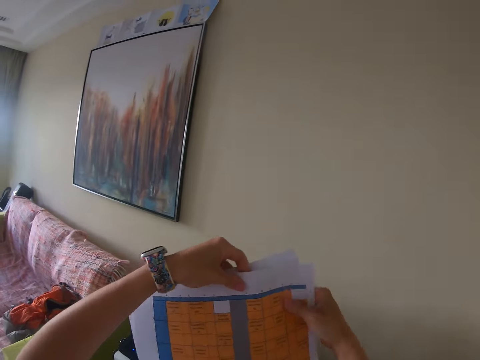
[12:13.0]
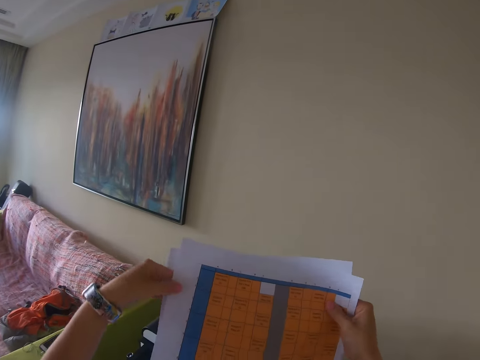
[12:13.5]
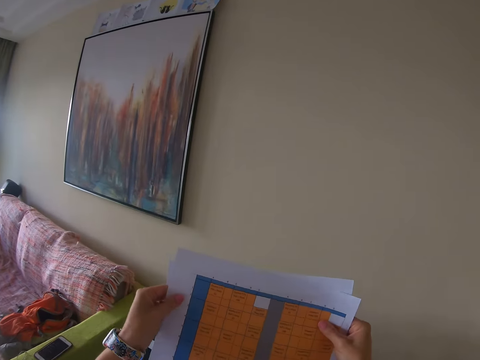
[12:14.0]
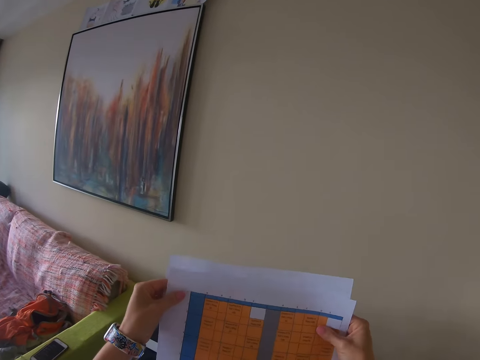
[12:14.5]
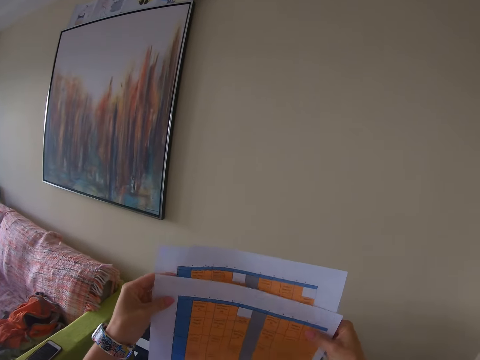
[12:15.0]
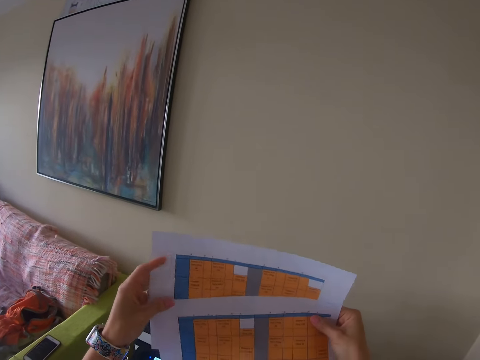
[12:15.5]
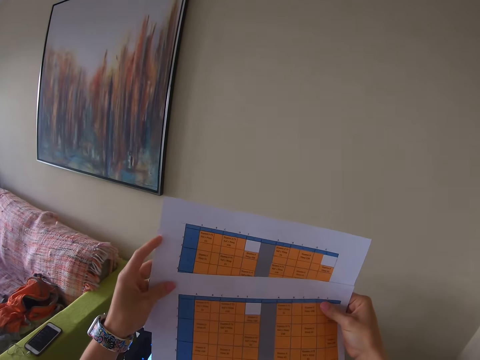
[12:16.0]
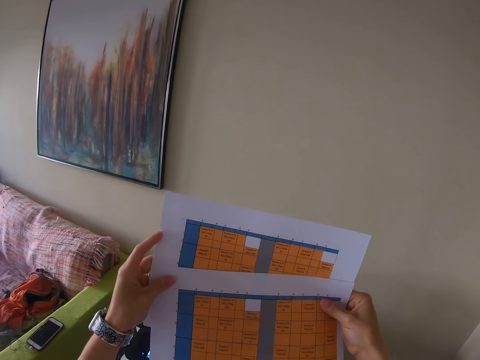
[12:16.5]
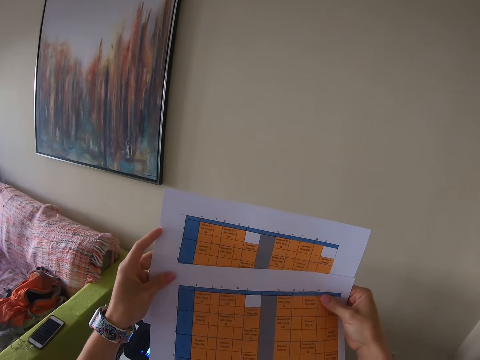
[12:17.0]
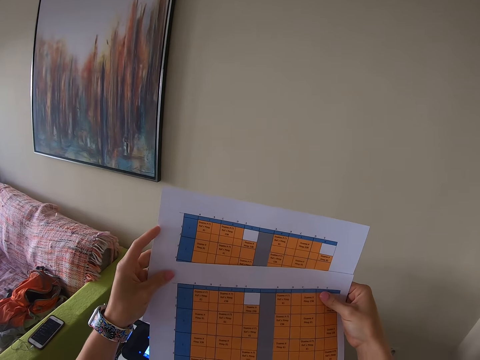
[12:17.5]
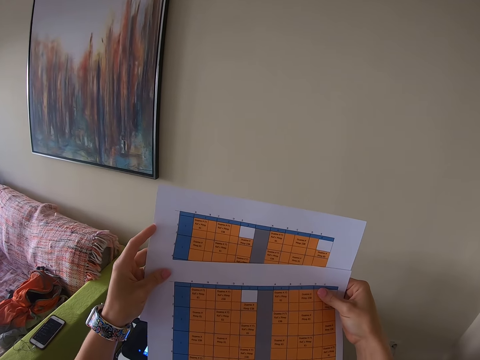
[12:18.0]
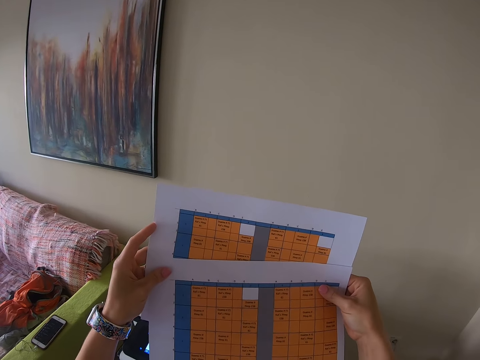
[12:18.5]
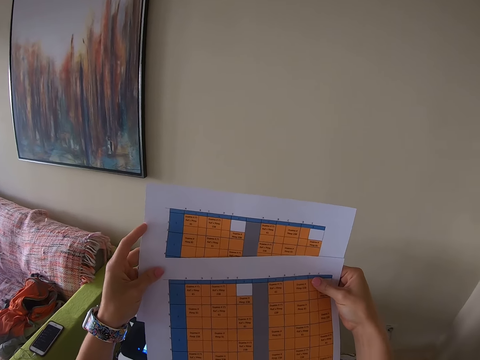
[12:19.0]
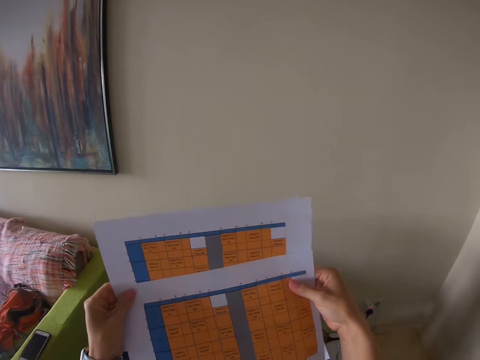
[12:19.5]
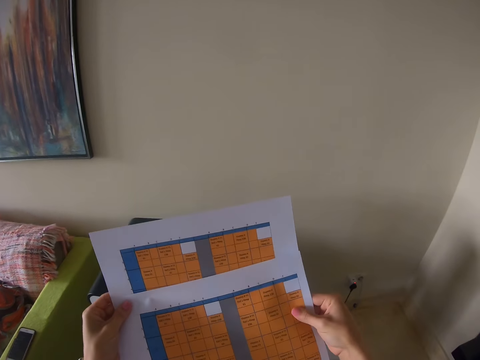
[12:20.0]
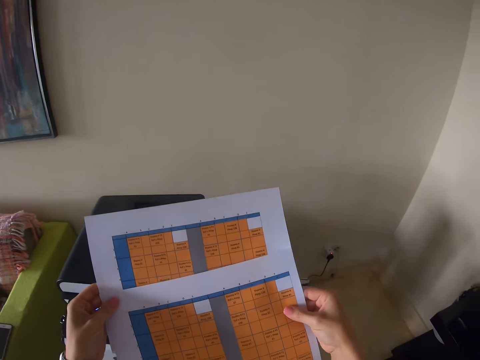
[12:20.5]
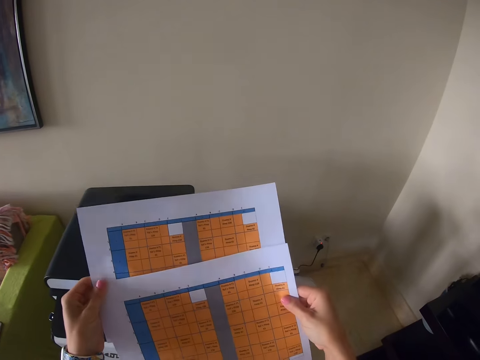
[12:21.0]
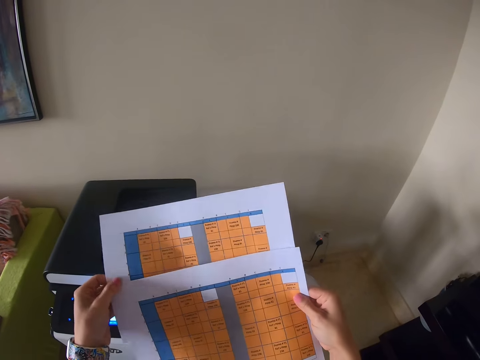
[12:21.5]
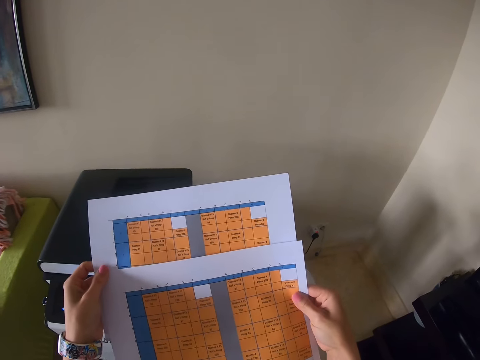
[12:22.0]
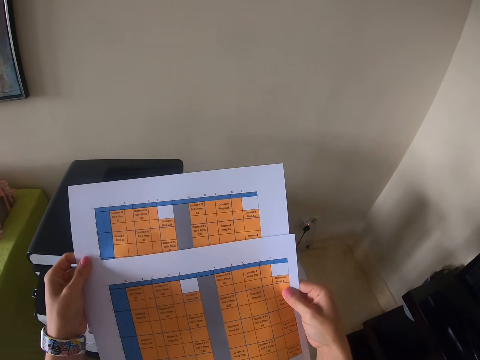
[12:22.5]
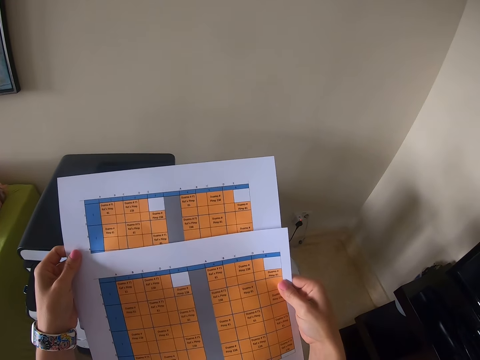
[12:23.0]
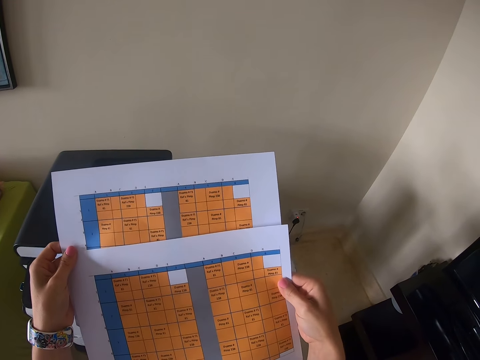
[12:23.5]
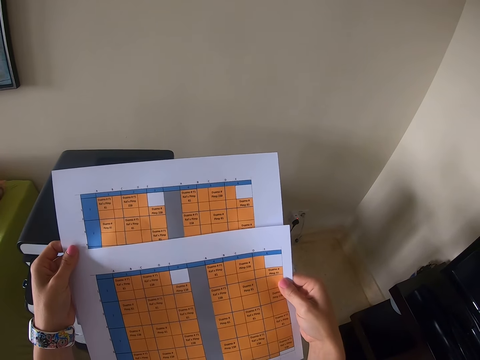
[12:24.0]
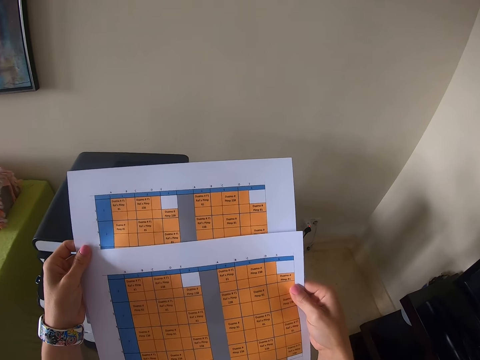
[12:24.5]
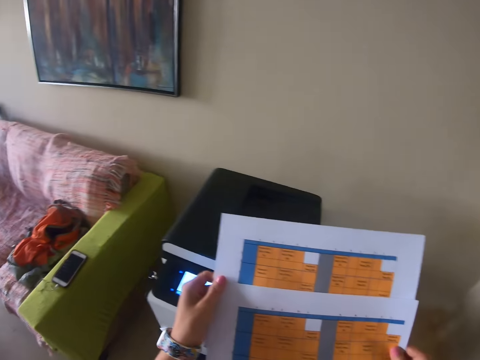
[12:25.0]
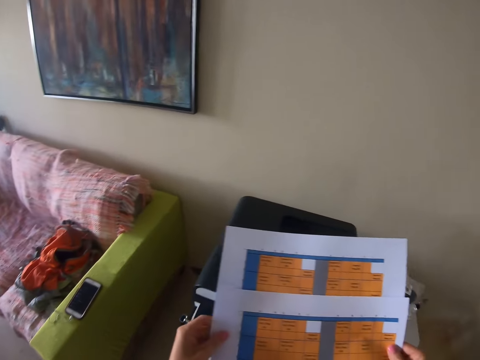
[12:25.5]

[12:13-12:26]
The camera wearer looks at the two papers.

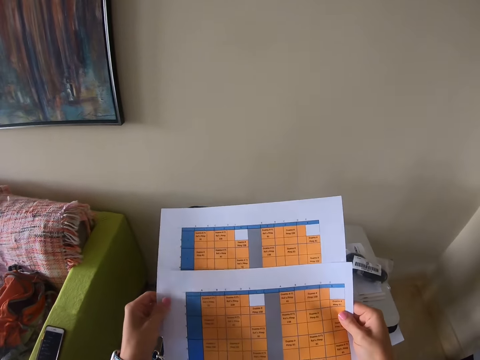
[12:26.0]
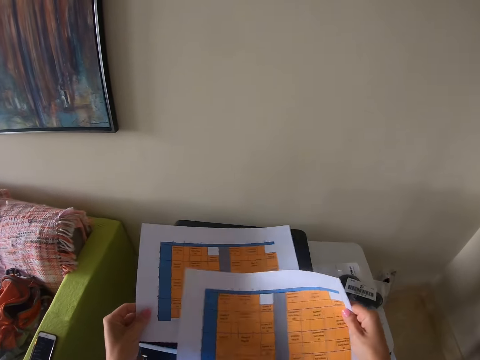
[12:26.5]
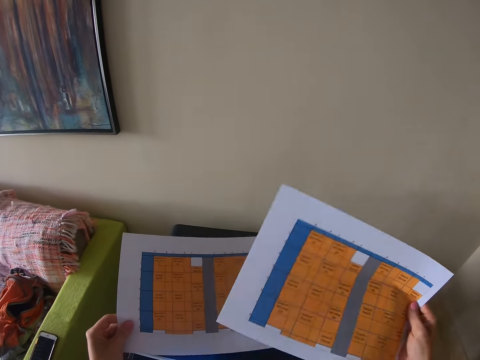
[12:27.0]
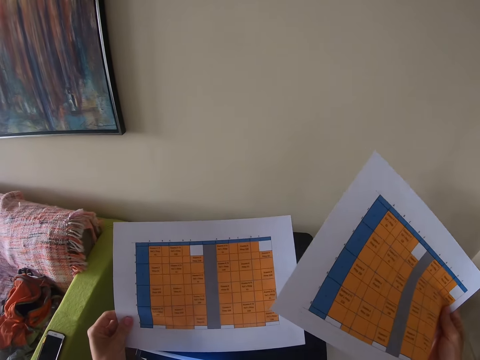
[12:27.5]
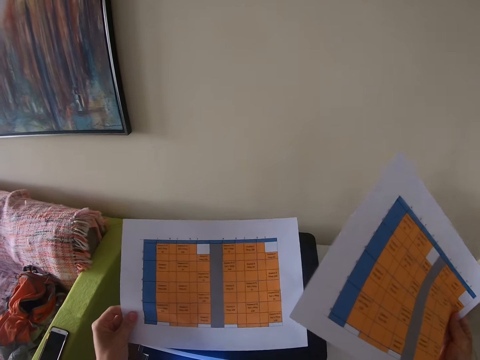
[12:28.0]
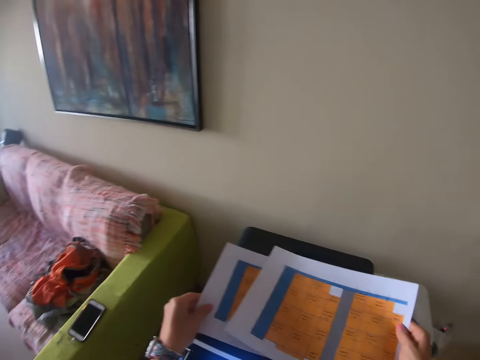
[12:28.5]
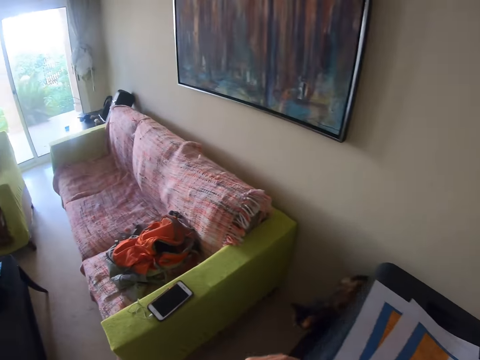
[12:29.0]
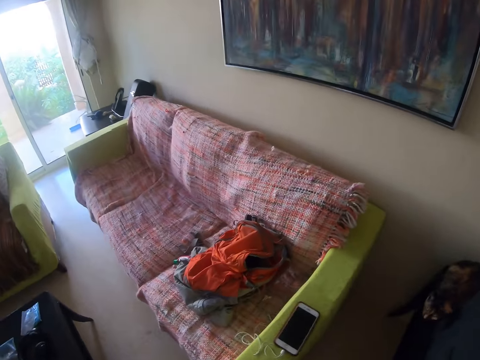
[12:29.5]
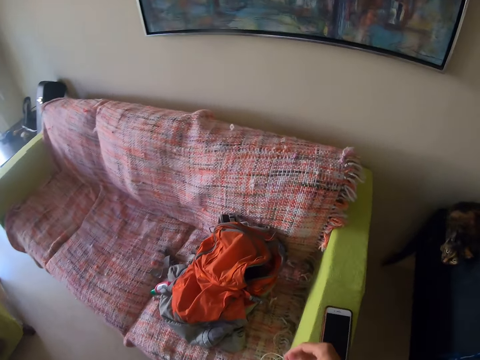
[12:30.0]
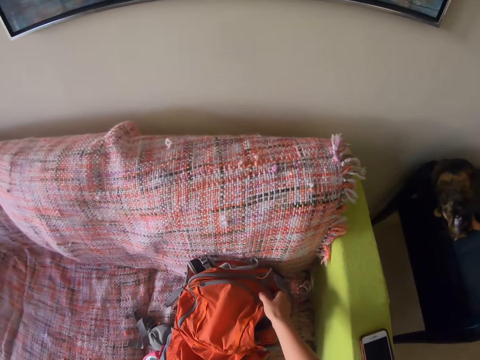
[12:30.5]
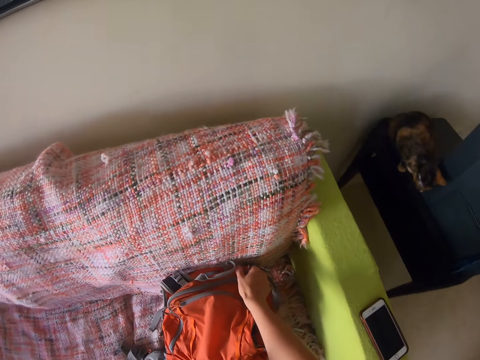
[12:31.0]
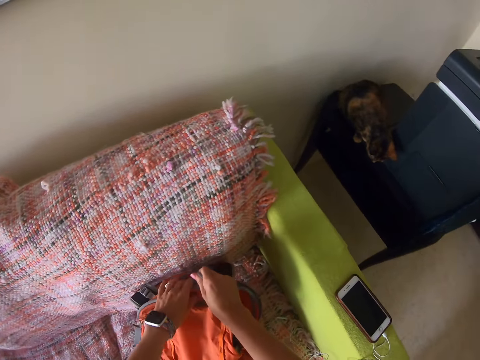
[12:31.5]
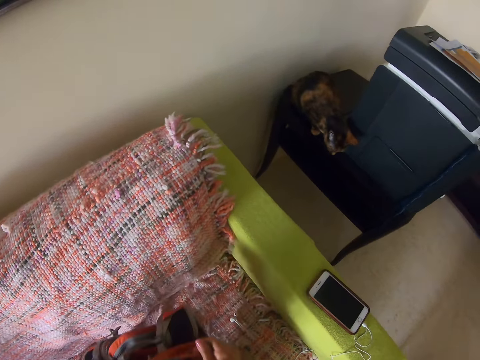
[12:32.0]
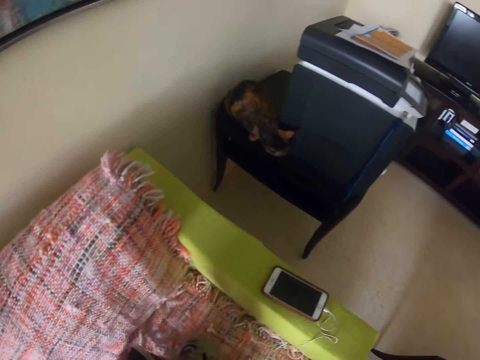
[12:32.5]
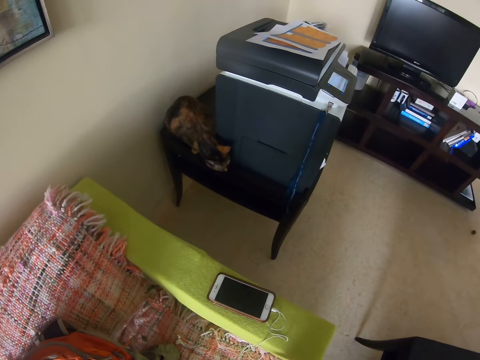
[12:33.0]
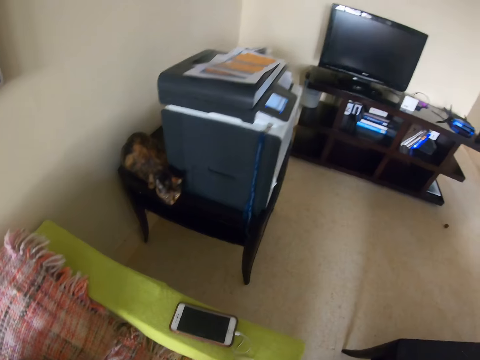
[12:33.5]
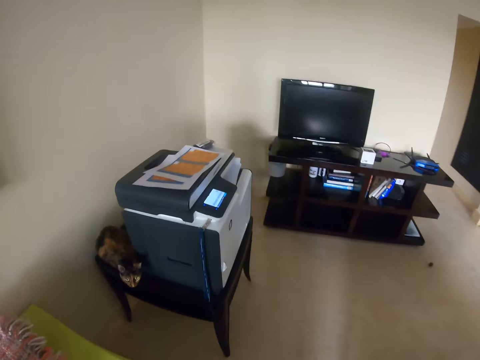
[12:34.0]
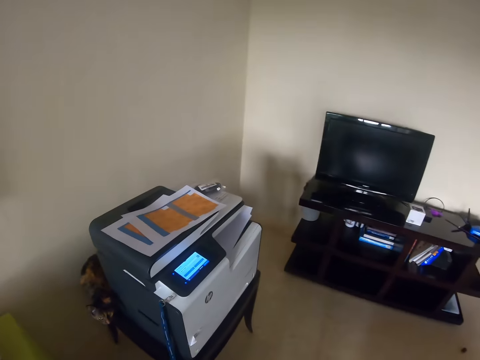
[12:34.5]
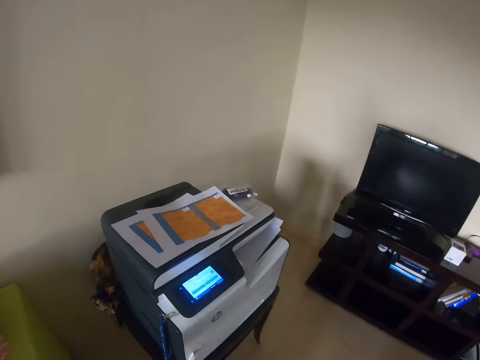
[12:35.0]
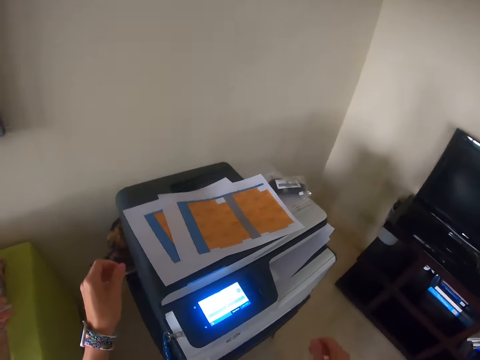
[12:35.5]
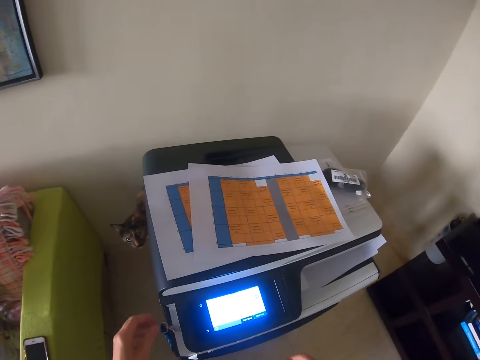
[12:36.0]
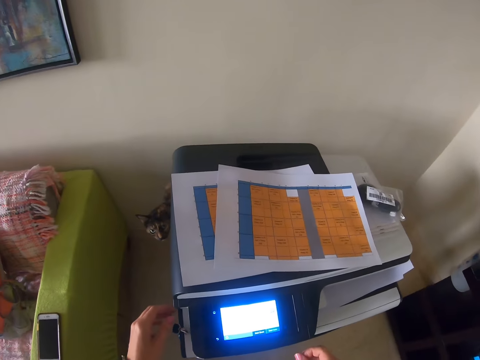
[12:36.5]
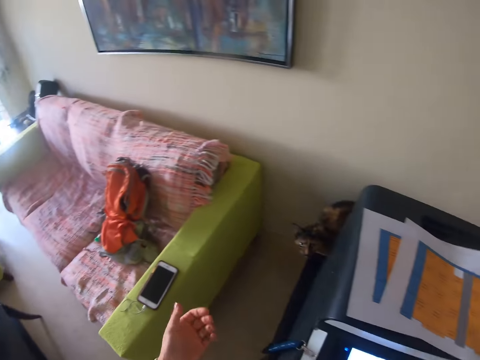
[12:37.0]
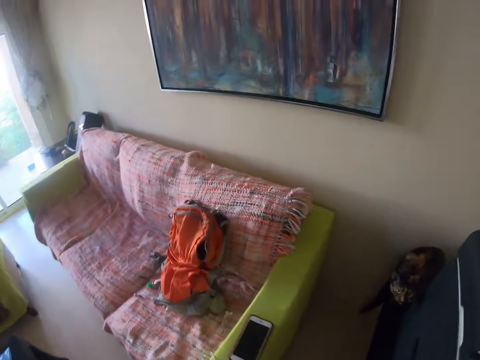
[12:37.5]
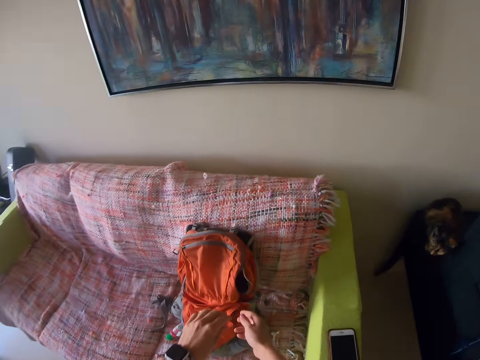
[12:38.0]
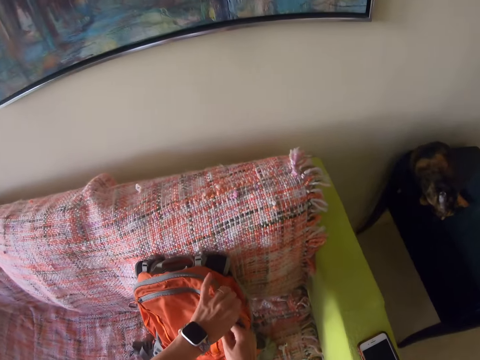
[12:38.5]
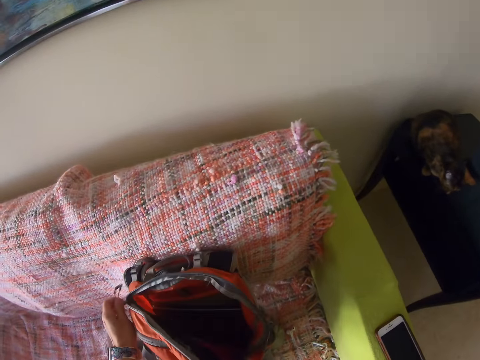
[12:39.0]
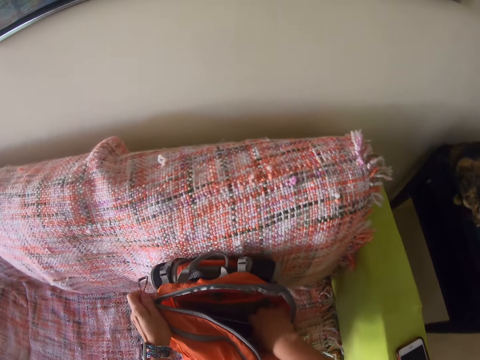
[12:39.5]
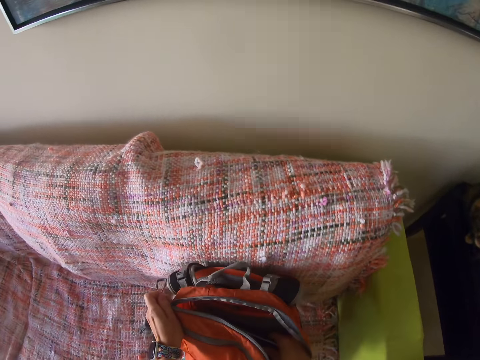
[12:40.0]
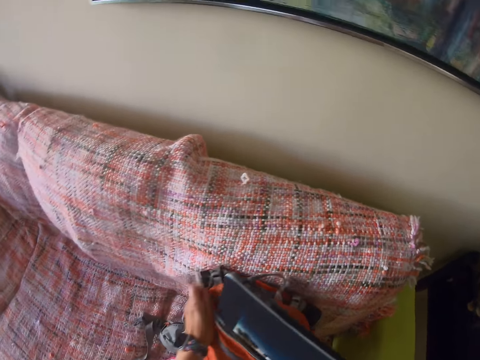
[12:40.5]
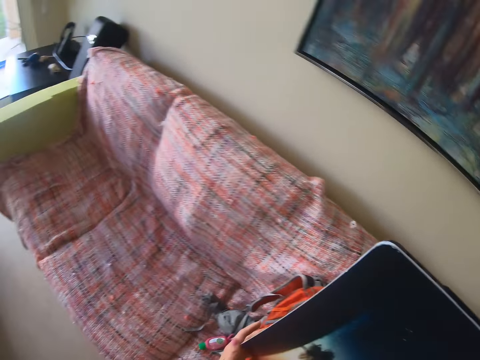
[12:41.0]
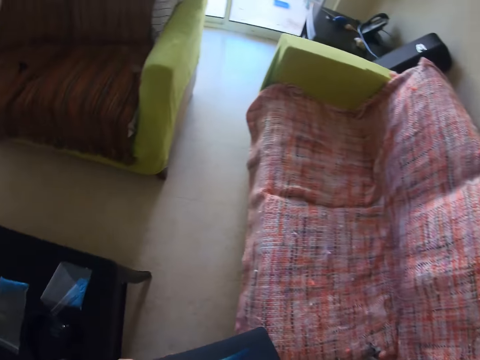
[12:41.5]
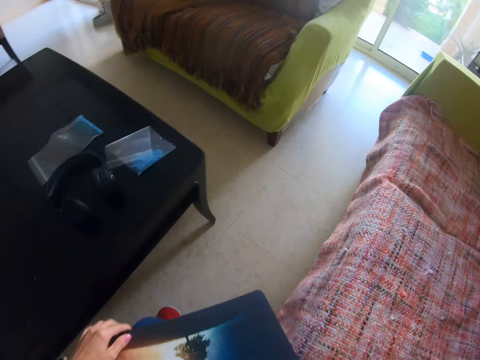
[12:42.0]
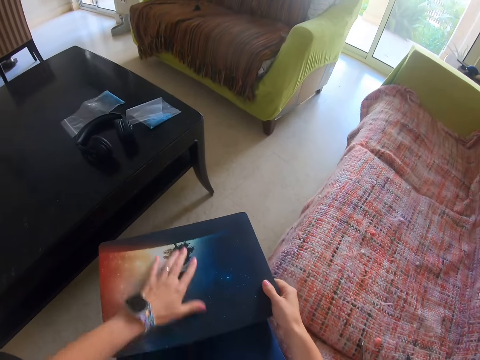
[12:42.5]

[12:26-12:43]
The camera wearer puts the papers on the photocopy machine. They close the bag. They check the bag. They unzip the bag. They remove the laptop from the bag.
